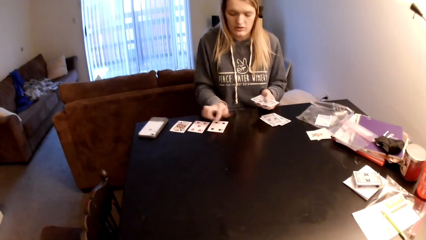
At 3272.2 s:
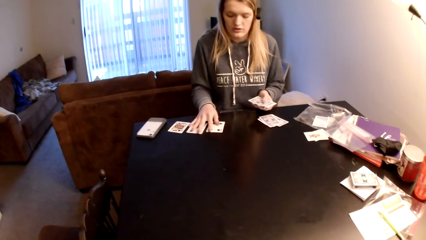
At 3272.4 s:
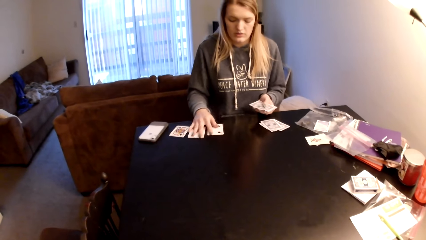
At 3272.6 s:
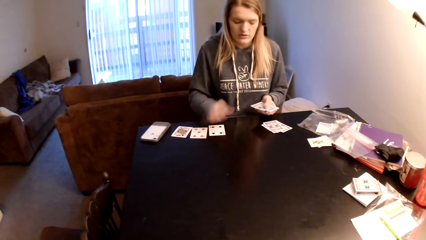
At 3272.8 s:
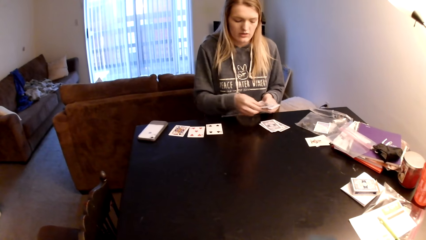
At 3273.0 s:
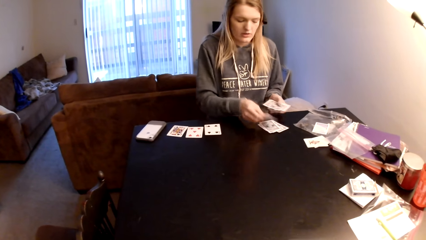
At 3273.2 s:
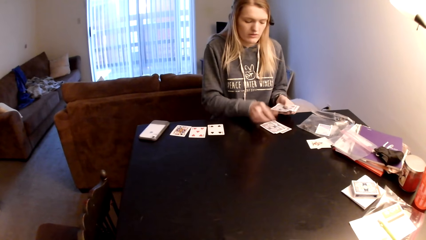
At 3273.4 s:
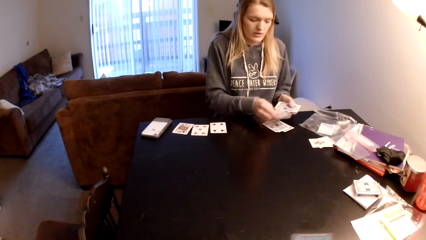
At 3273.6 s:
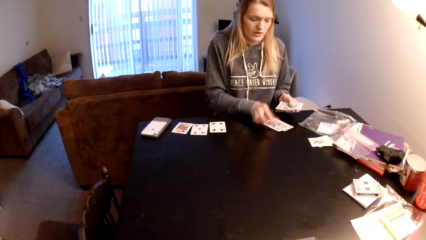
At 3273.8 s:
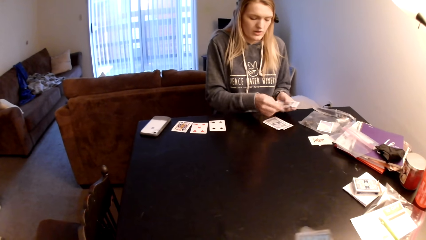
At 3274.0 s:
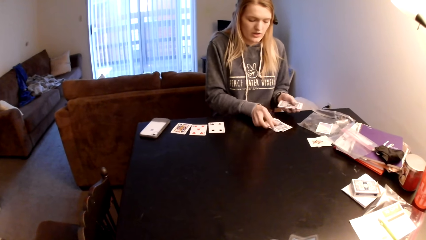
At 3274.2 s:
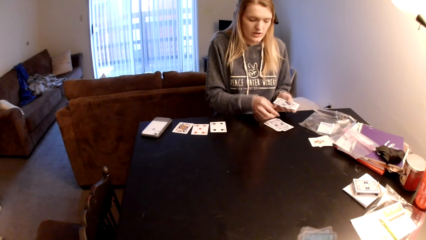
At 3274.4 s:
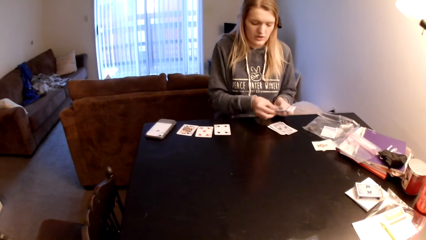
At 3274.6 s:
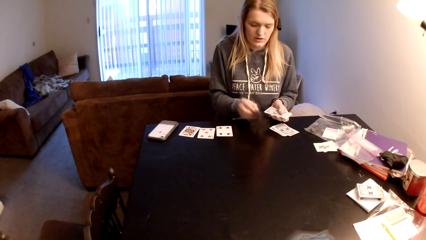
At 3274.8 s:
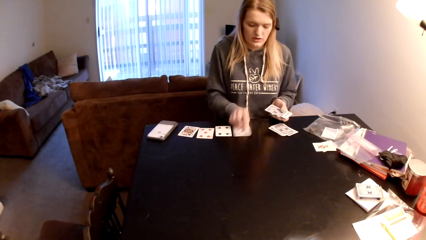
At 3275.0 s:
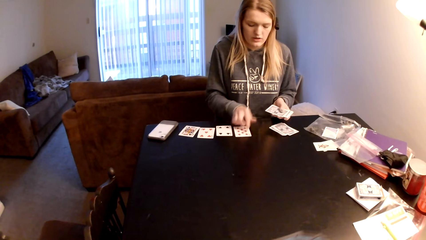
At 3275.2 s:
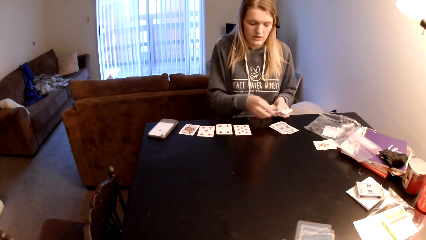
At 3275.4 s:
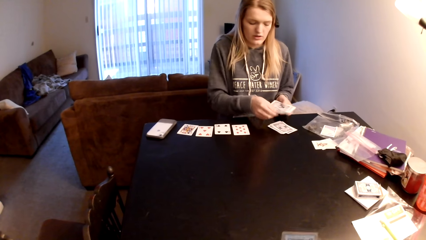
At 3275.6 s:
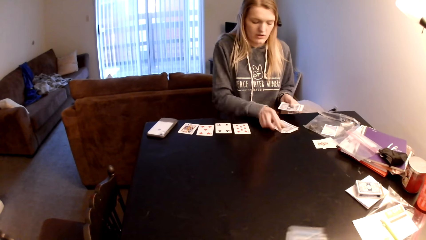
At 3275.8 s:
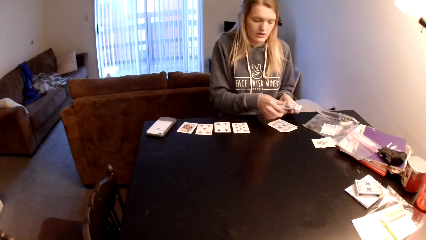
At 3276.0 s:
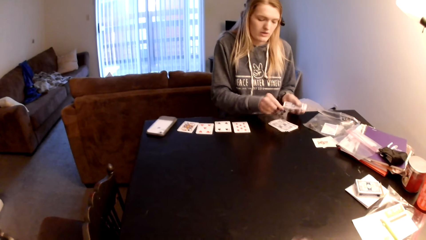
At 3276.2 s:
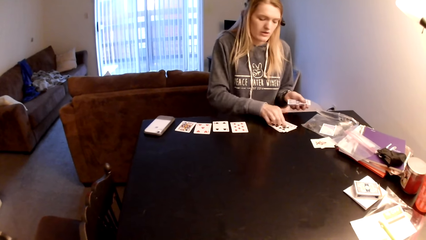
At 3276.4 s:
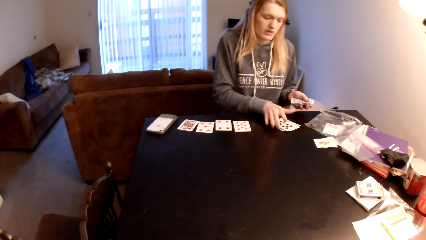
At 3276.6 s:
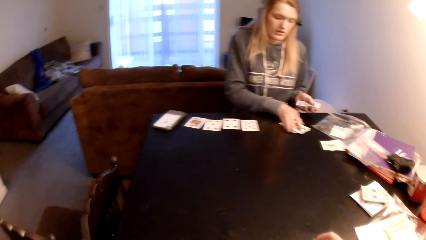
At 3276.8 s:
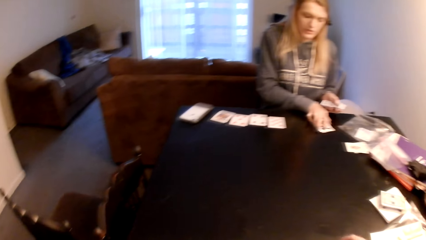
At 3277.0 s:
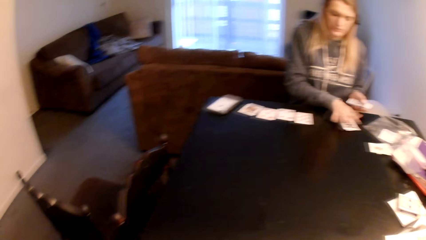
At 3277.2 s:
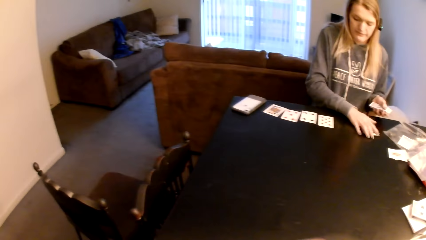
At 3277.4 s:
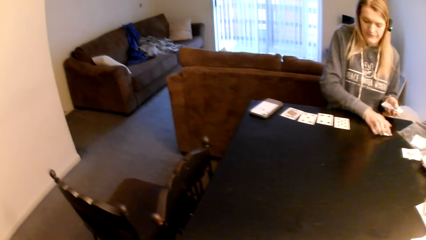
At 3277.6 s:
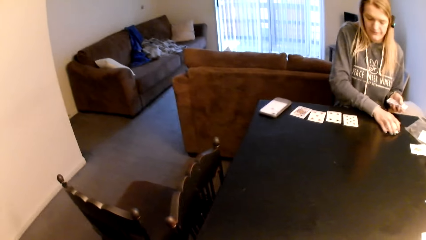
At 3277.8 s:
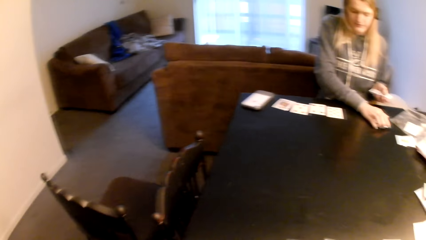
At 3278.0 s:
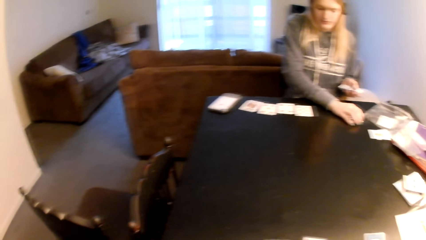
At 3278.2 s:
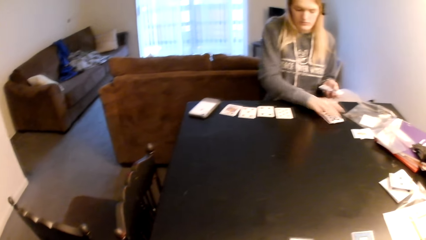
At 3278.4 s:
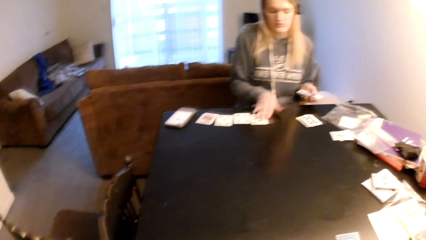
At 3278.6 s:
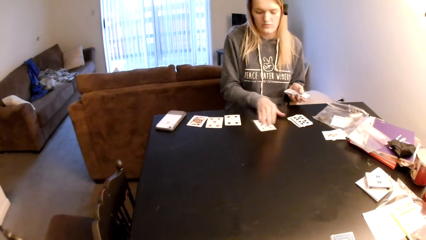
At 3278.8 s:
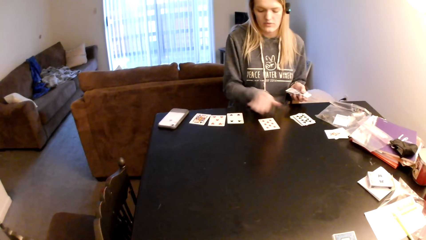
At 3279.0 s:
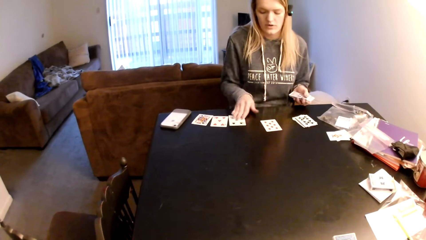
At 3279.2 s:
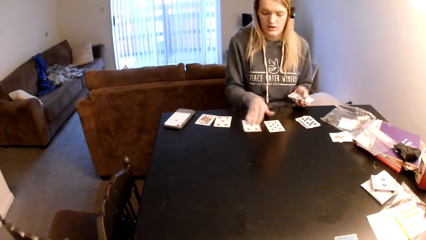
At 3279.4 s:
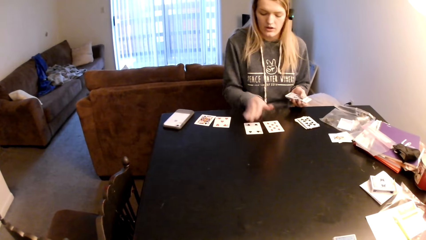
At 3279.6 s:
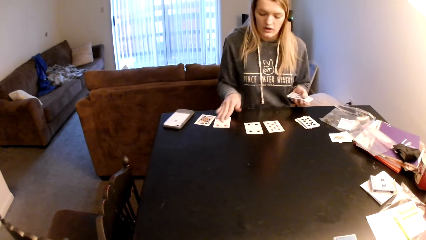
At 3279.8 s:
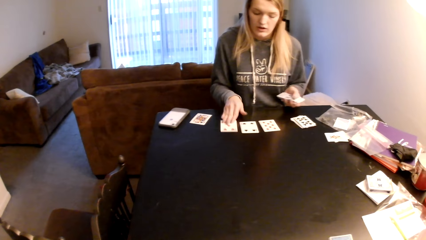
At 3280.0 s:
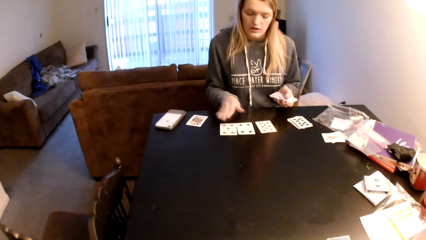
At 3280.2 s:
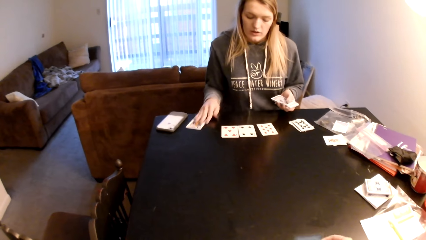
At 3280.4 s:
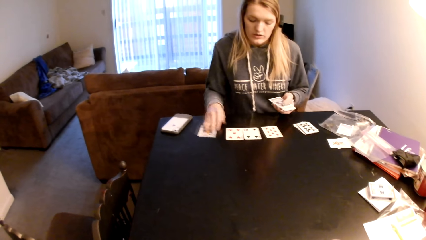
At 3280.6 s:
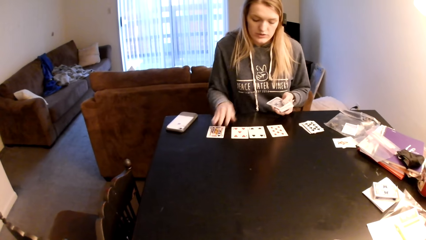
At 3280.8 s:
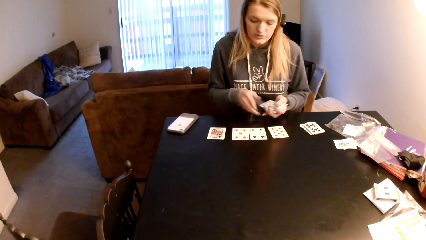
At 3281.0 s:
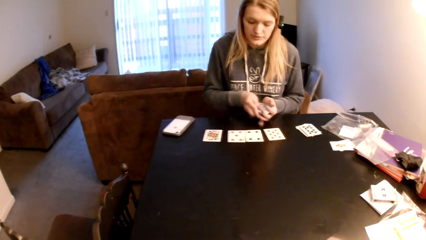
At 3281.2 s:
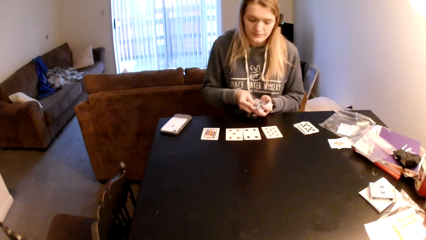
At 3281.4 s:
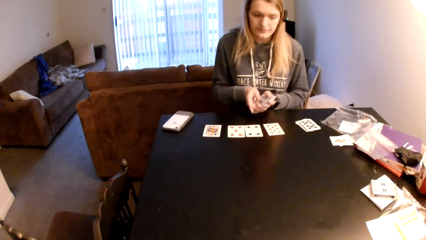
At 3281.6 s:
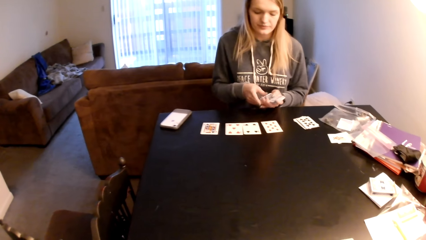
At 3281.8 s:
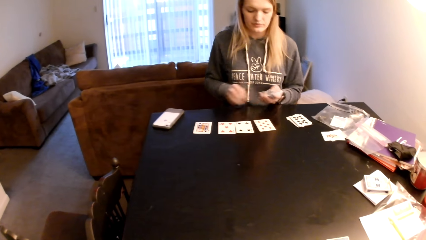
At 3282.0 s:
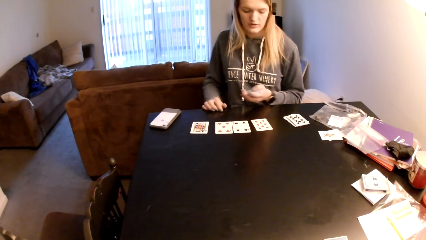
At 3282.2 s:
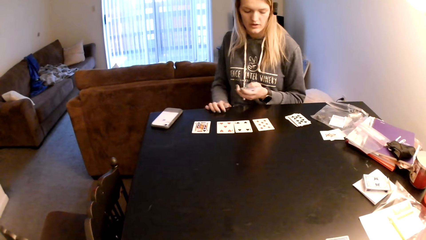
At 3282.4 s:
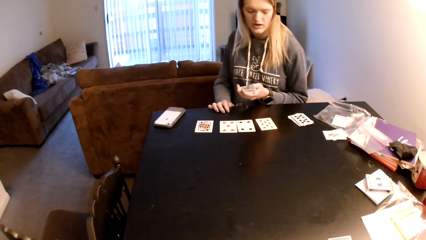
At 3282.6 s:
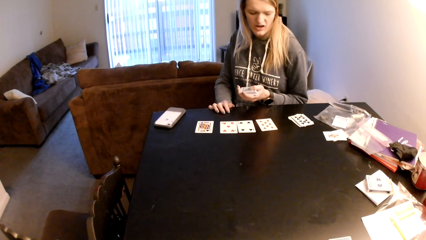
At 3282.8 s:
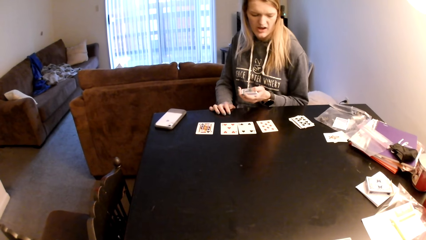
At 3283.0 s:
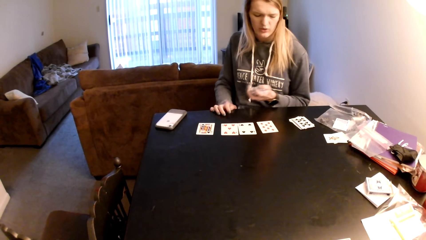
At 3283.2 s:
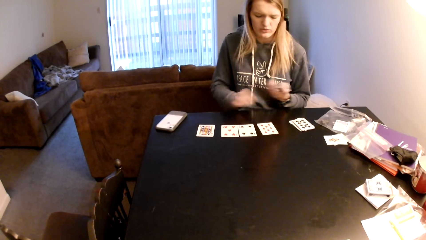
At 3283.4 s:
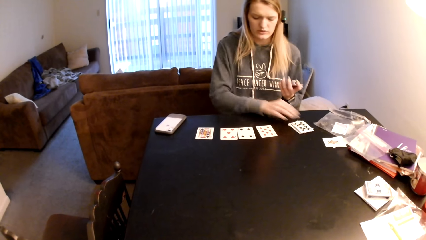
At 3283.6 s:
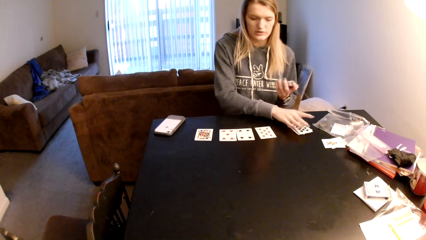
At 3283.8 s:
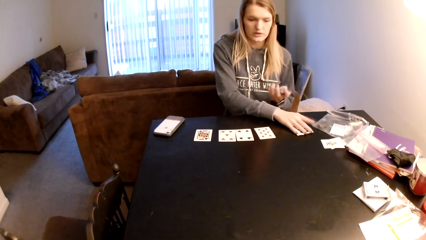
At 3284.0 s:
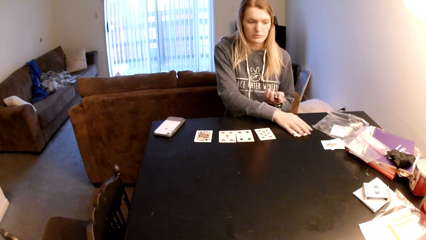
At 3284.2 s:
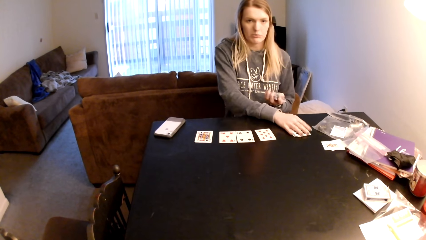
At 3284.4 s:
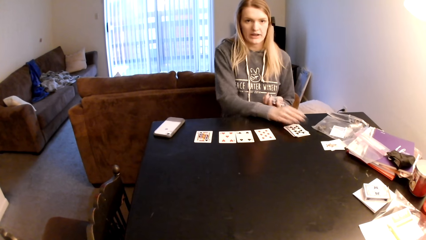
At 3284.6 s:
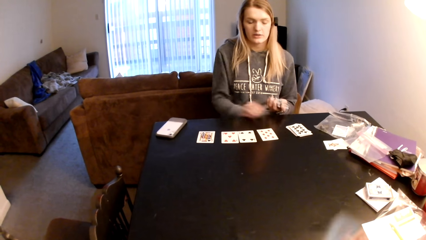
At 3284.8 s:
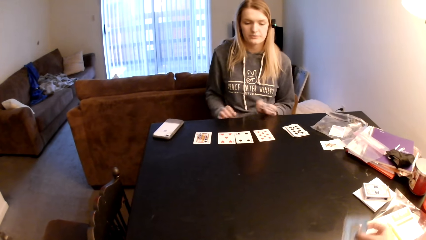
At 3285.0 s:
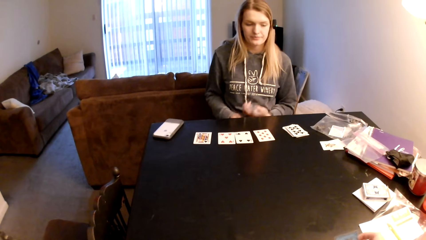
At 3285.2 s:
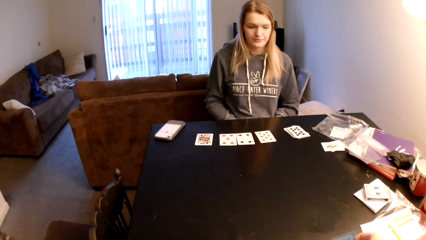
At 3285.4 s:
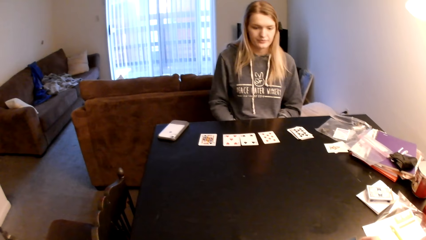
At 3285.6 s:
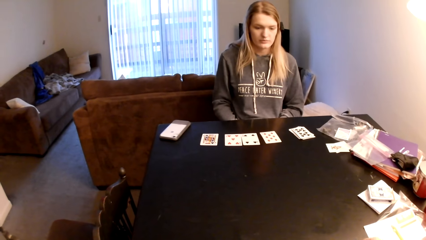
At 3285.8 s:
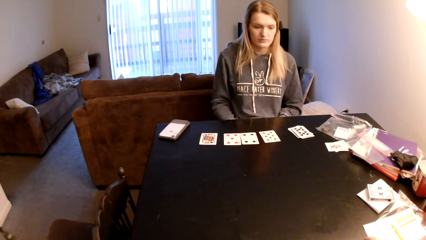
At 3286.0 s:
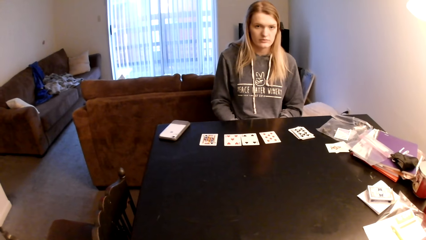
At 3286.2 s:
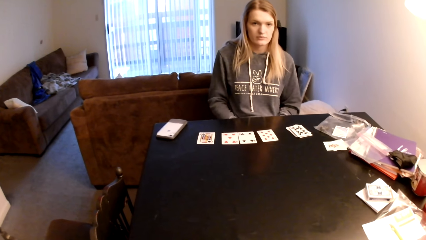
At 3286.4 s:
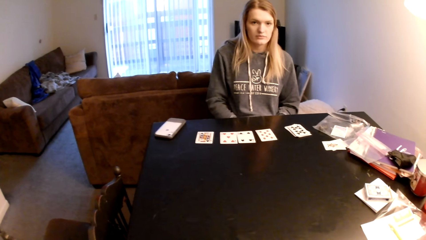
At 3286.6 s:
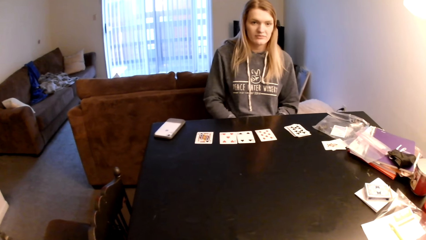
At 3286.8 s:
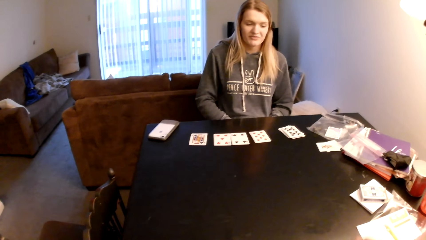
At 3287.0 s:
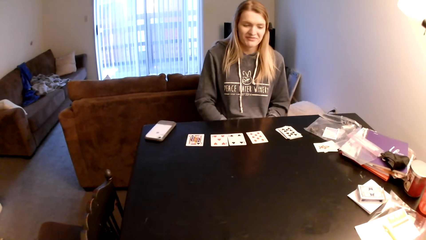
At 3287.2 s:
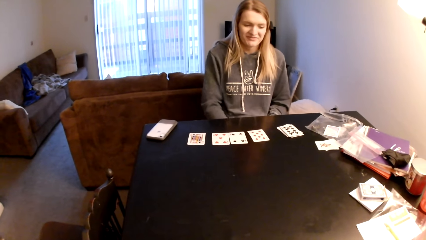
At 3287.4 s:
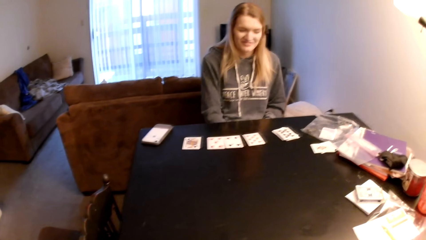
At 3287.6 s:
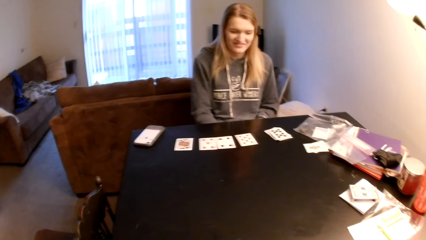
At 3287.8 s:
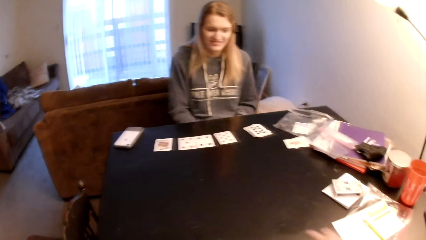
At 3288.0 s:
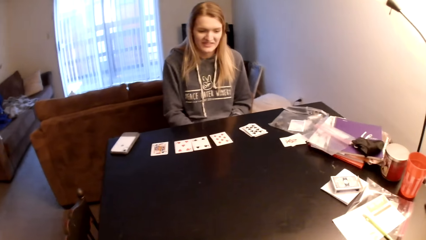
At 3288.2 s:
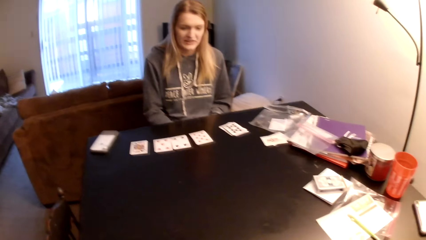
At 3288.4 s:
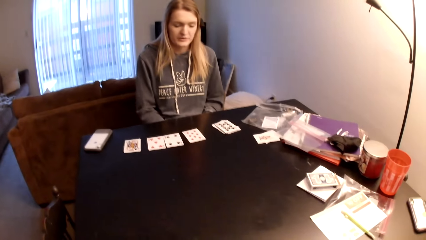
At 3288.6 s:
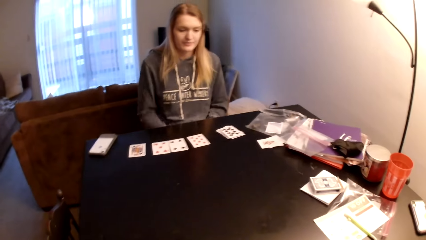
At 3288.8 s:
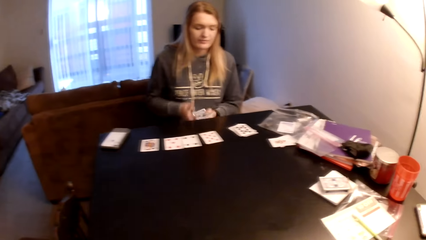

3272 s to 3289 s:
A woman moves both hands, places a playing card on the table, pushes the playing card, places a playing card on the table, and pushes the playing card. The woman moves the cards on the table, touches the playing cards, turns on the seat, looks at the playing cards, and touches the cards on the table. The camera wearer looks at the card. They hold the playing cards. The woman looks at the playing cards.
